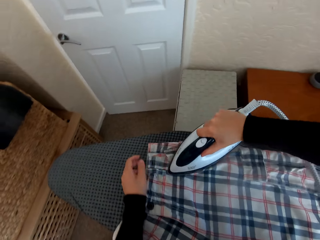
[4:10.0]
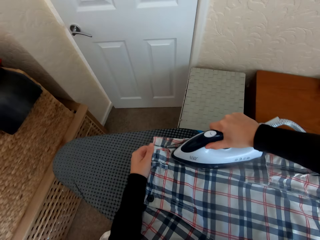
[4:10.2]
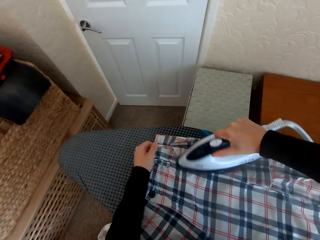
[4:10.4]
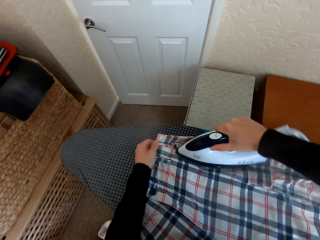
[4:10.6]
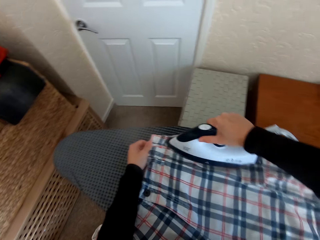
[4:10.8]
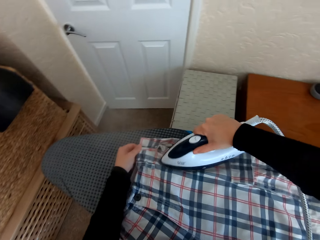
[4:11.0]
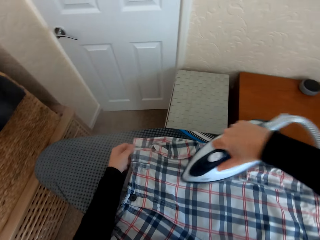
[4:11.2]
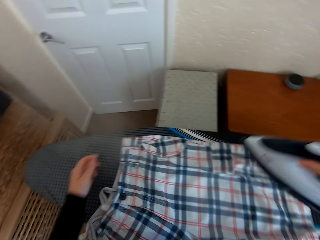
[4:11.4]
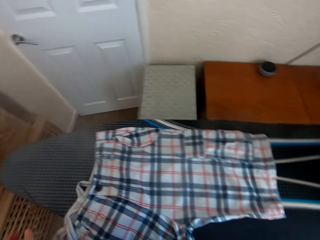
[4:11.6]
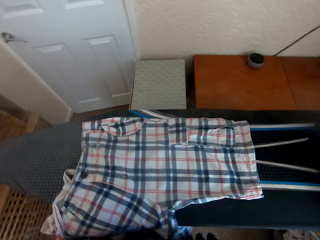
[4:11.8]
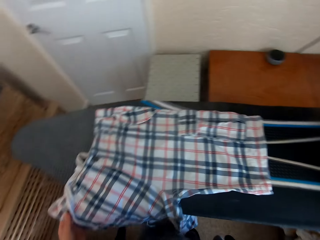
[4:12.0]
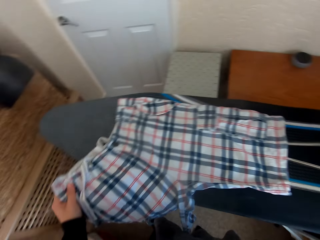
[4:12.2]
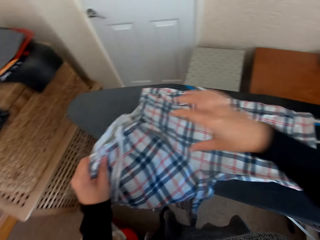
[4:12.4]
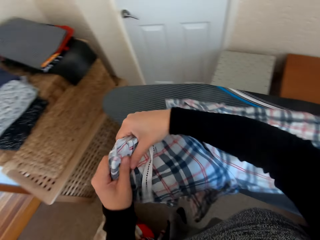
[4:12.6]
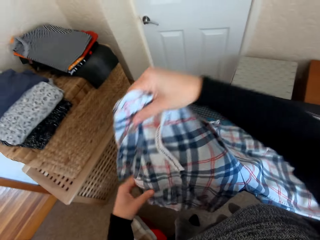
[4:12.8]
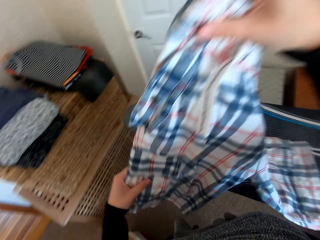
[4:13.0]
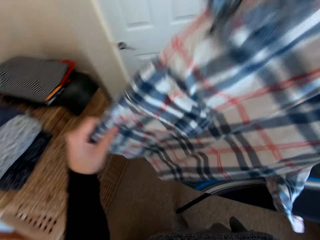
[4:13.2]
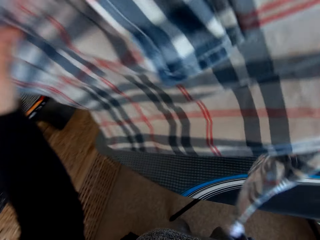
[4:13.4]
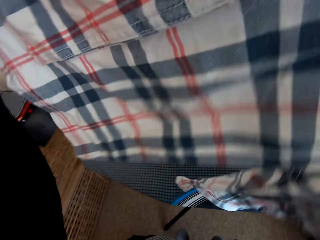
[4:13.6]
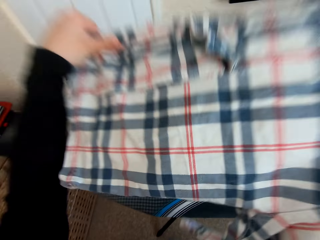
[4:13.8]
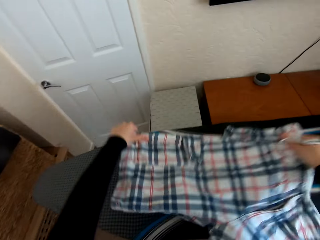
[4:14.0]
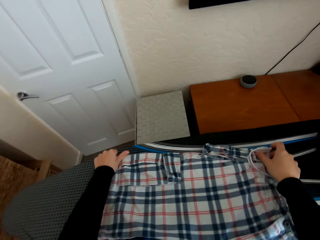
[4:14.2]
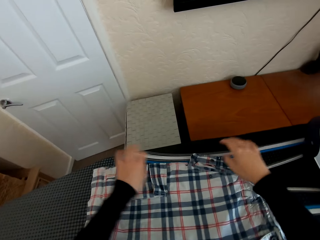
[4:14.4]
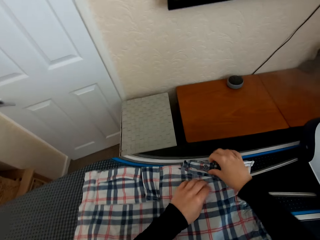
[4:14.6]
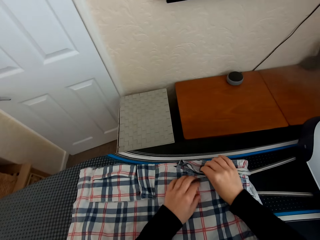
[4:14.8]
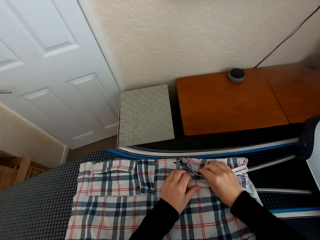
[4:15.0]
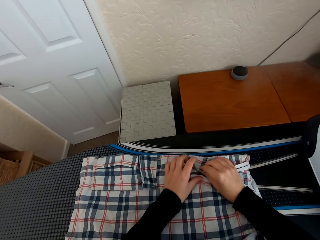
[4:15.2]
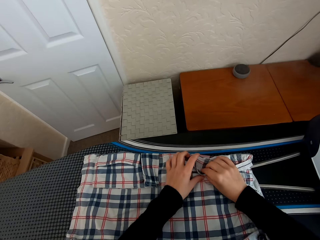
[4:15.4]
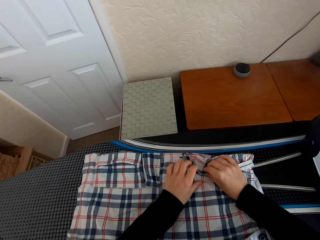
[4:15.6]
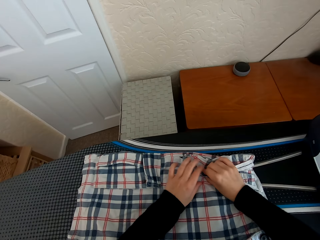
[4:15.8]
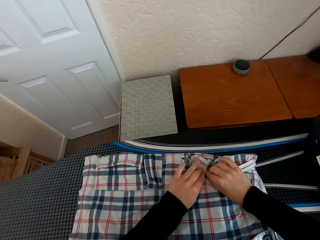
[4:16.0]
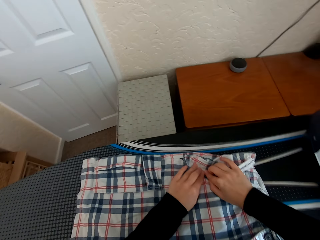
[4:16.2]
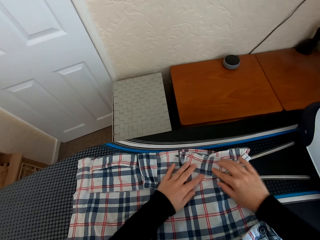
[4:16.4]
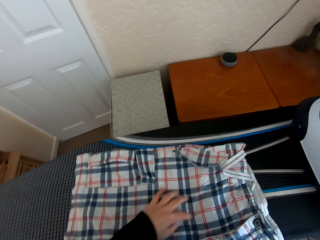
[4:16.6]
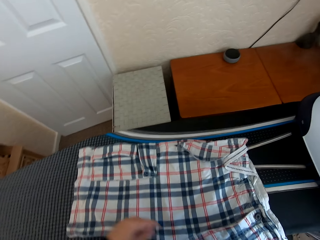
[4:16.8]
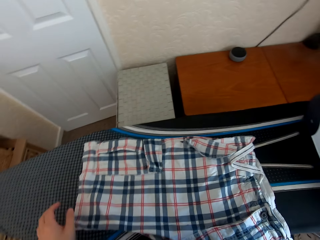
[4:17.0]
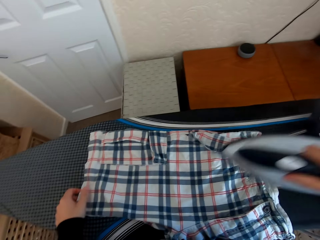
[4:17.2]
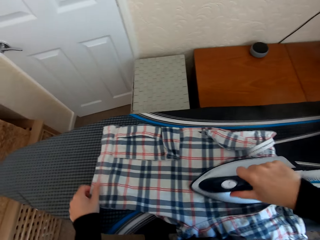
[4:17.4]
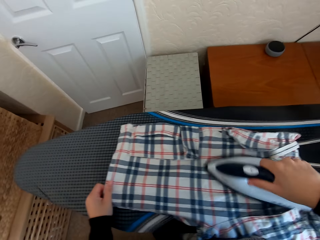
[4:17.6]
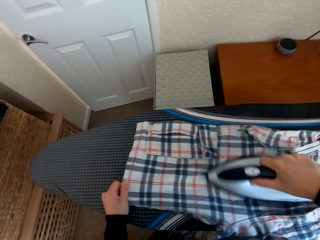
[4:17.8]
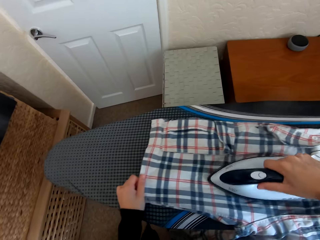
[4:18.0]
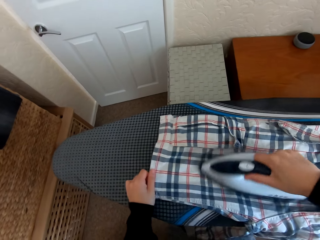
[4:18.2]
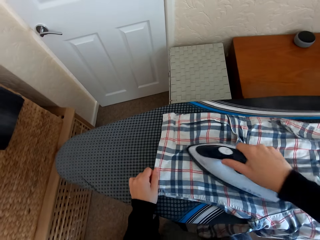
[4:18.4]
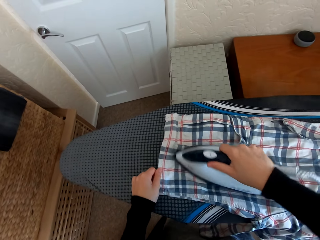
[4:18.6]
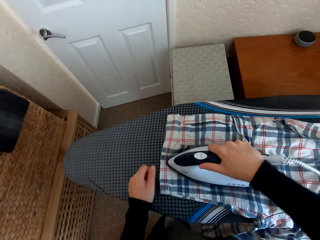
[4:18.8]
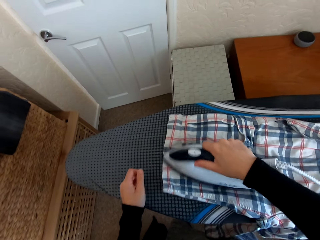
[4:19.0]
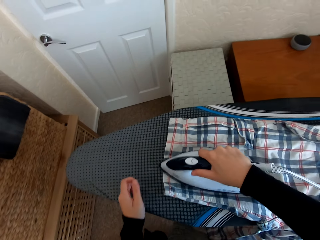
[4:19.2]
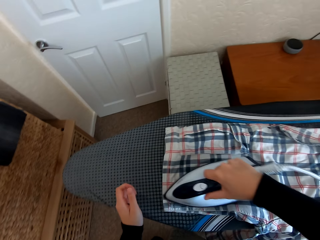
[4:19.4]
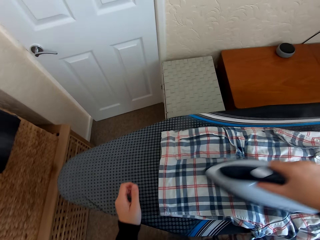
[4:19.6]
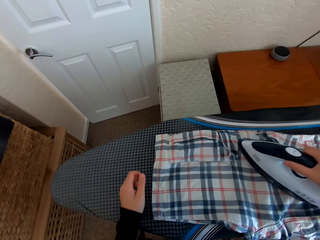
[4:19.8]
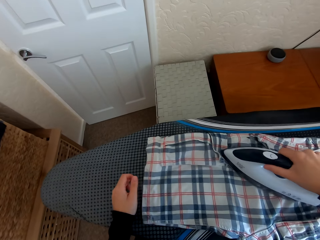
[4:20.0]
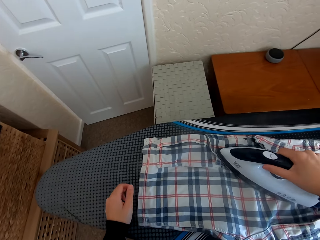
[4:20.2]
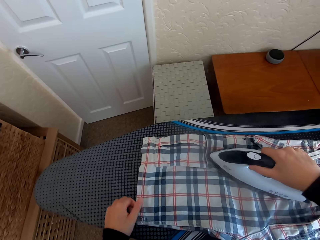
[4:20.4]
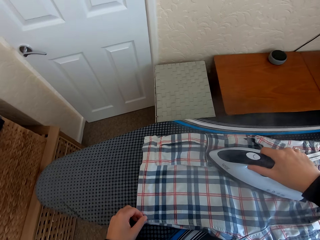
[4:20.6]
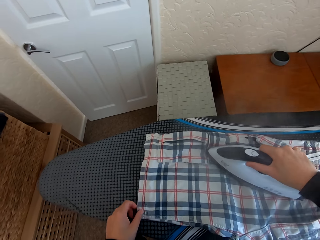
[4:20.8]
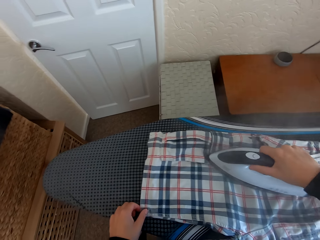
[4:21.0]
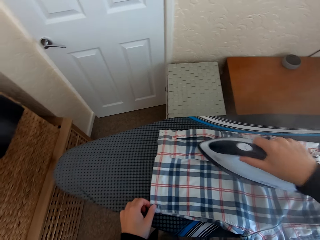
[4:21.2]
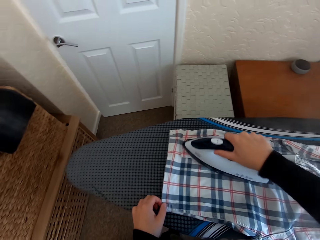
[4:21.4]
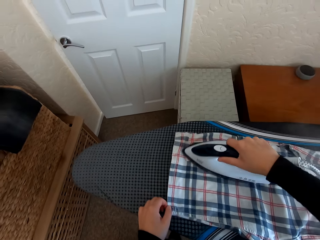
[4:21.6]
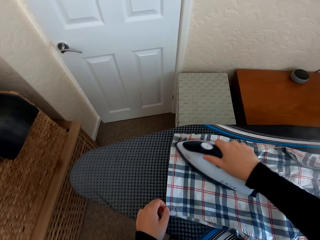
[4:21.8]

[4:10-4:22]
The camera wearer places the iron box on the Brabantia iron board. They turn the shorts on the Brabantia iron board. They adjust the cloth on the iron board. They pick the iron box from the Brabantia iron board and iron the shorts on the Brabantia iron board.

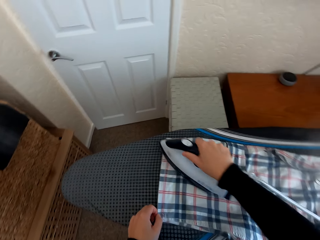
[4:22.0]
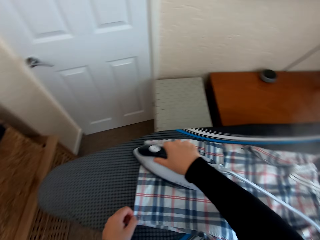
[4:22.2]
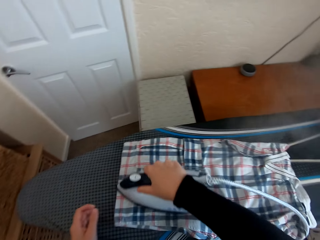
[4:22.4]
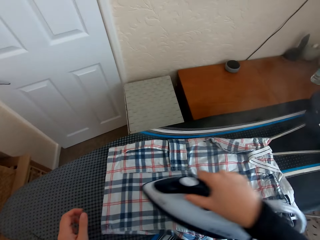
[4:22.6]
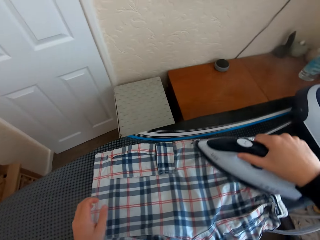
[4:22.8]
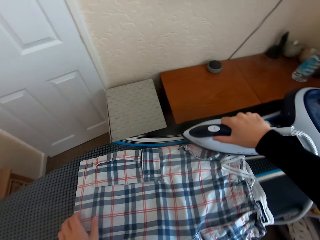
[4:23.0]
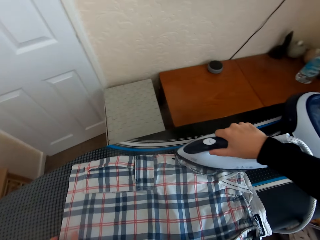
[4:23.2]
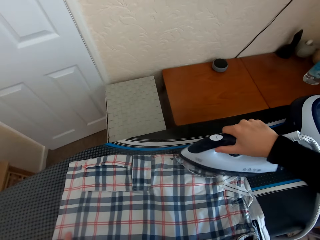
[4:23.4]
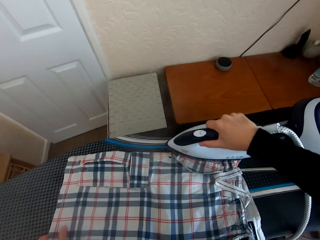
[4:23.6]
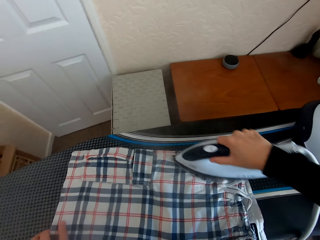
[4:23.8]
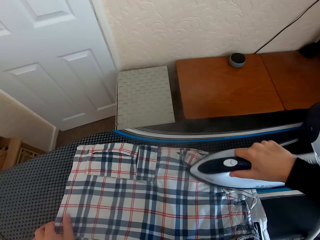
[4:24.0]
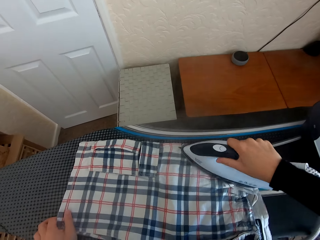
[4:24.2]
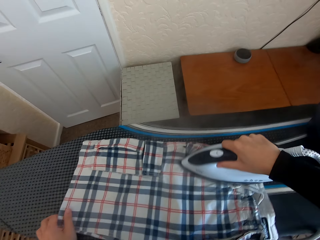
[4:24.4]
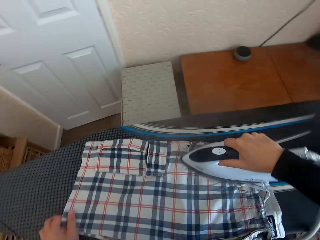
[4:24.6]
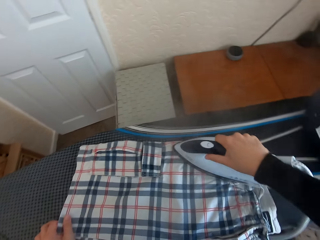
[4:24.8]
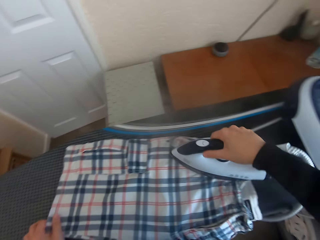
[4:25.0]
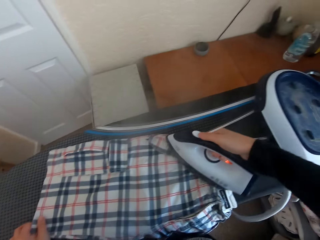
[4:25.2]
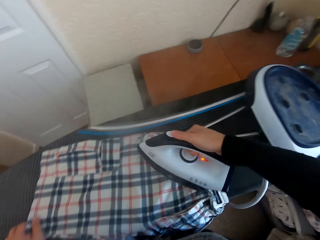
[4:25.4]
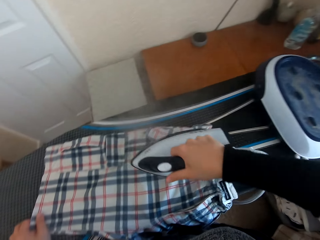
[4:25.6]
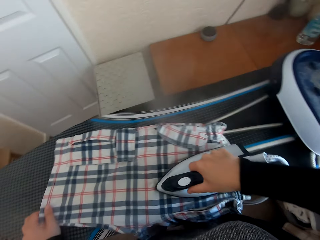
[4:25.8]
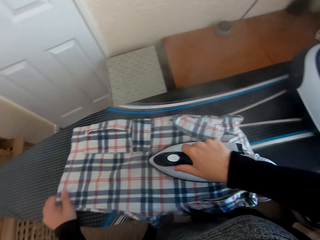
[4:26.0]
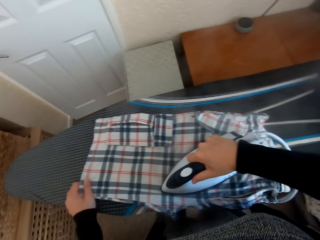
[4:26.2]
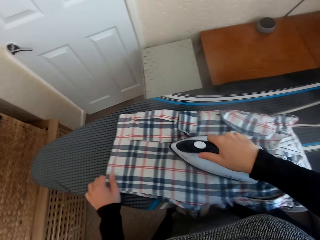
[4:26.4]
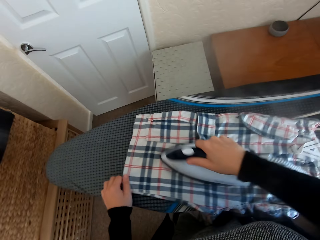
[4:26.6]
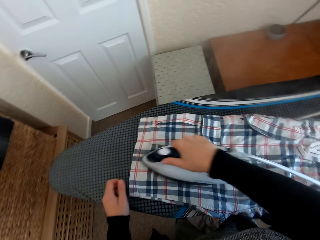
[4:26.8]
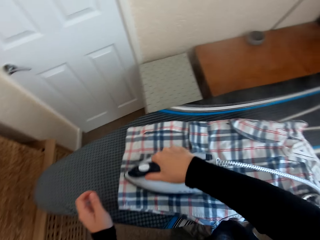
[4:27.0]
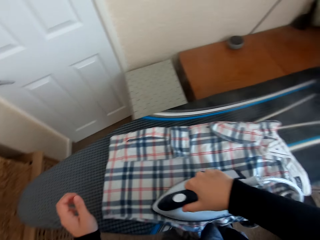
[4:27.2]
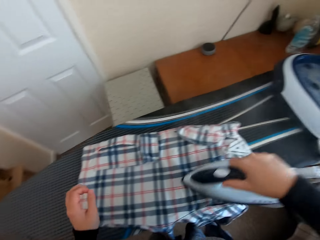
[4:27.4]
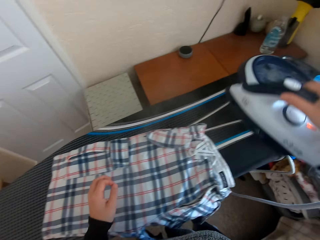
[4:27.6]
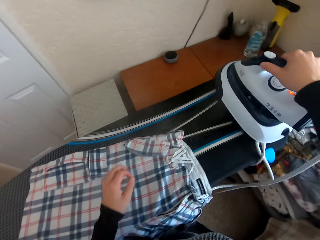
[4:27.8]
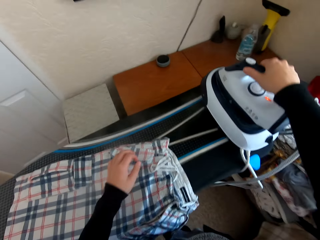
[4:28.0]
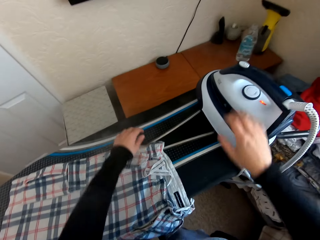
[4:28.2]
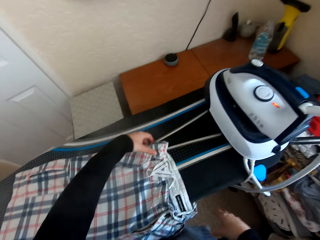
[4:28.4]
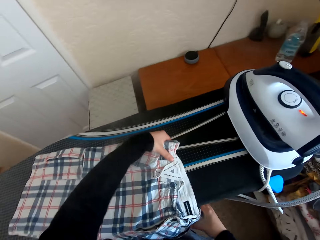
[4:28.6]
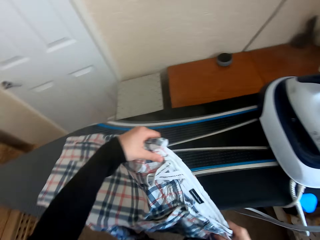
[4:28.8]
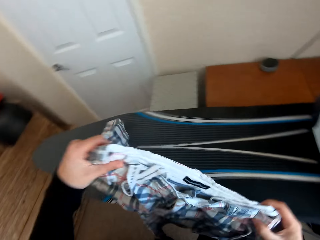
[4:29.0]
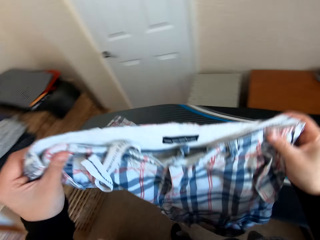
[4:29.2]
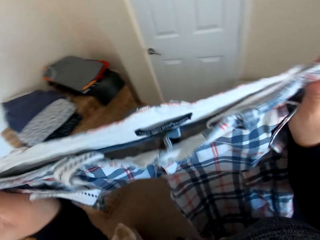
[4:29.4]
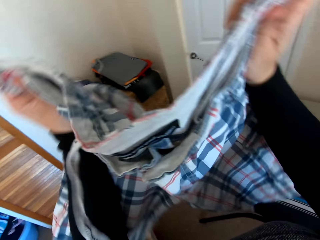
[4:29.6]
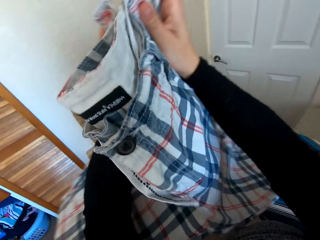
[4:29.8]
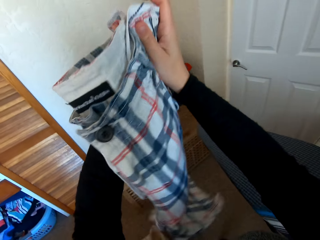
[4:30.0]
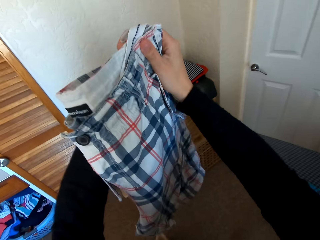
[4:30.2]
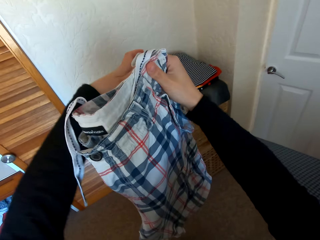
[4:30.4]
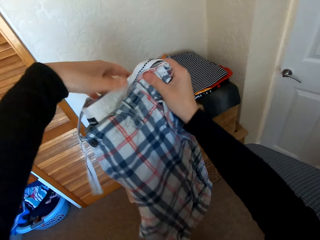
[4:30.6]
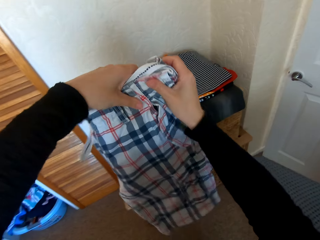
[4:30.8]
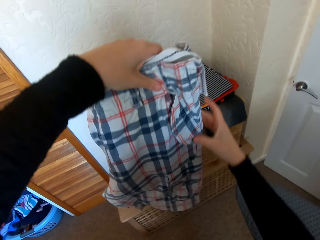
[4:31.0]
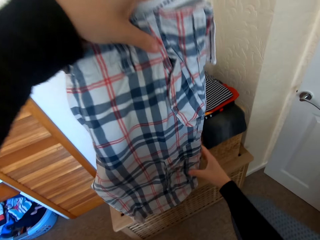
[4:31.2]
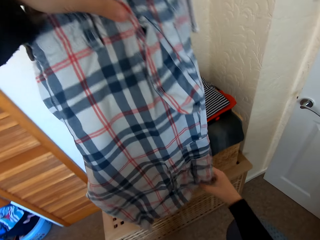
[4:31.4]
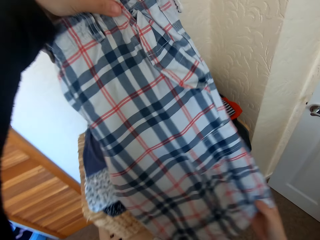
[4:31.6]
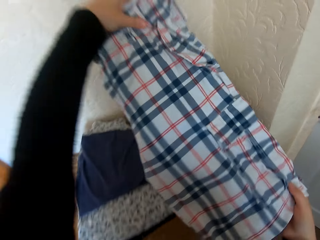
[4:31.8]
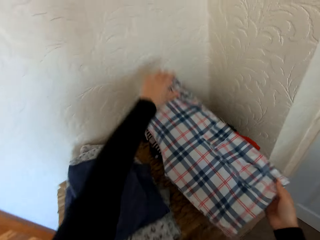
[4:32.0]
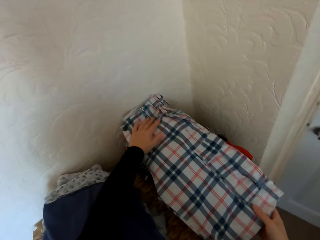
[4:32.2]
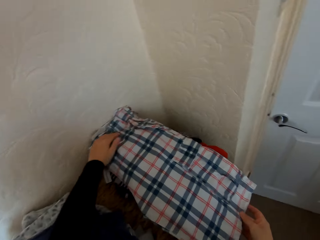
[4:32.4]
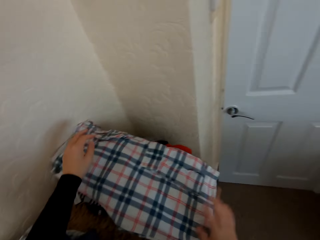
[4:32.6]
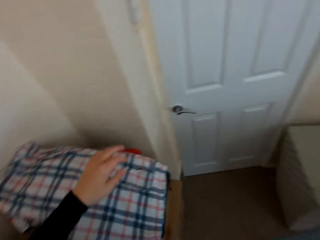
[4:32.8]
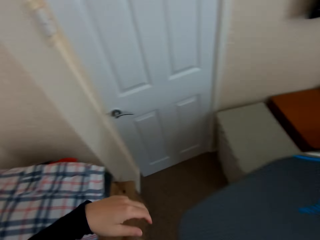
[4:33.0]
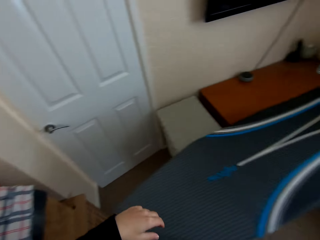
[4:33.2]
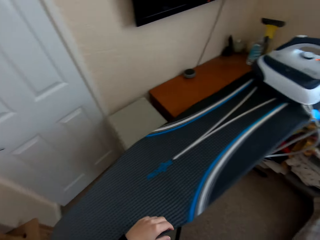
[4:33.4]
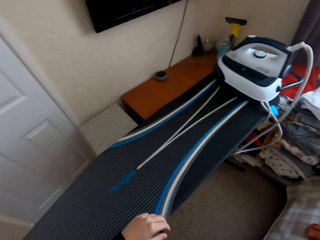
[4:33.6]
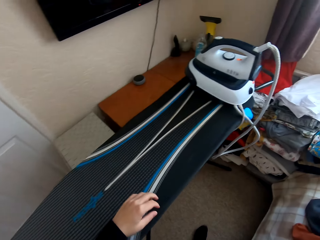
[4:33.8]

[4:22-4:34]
The camera wearer puts the iron box on the iron board hanger. They fold the shorts and place the shorts on the table.
